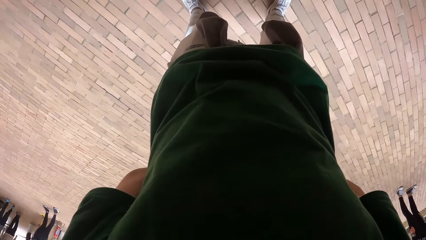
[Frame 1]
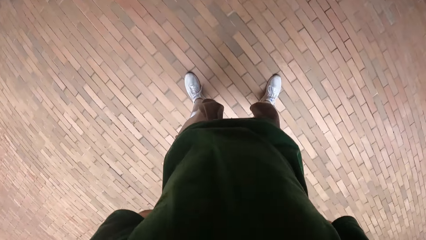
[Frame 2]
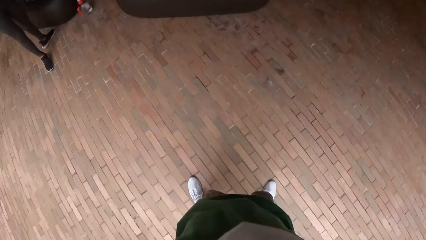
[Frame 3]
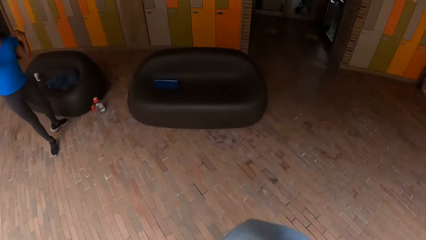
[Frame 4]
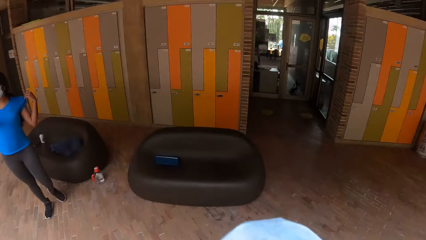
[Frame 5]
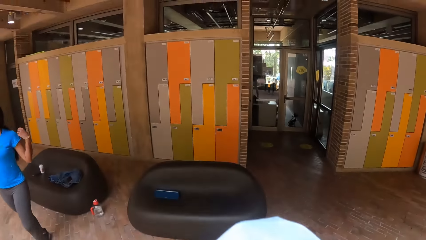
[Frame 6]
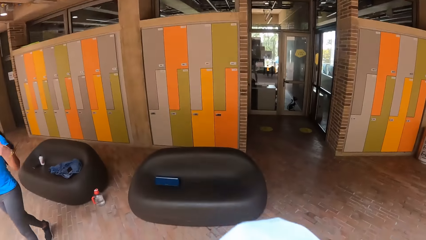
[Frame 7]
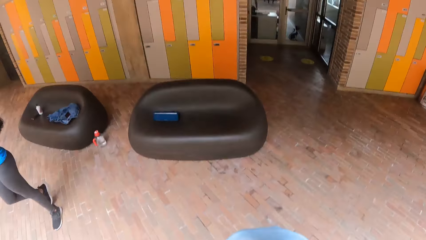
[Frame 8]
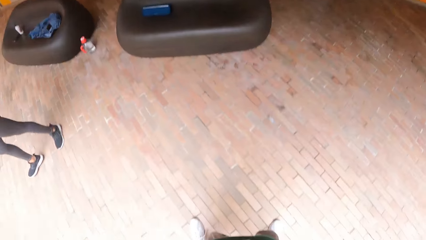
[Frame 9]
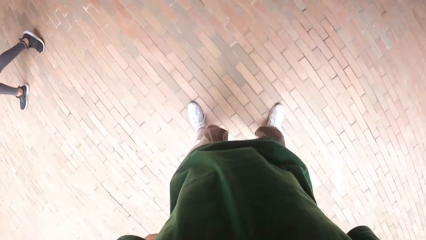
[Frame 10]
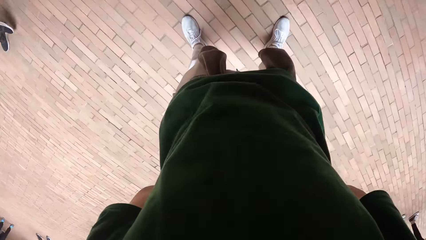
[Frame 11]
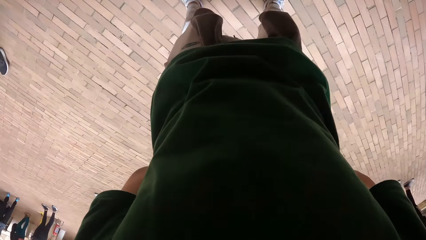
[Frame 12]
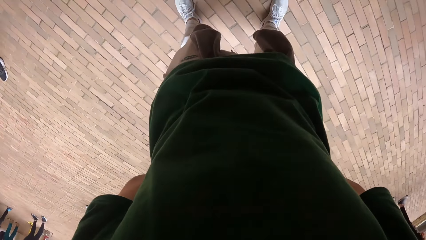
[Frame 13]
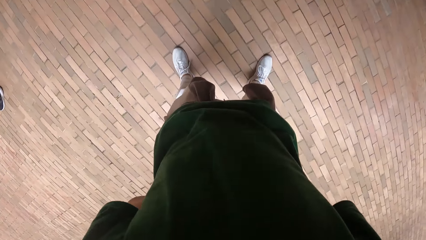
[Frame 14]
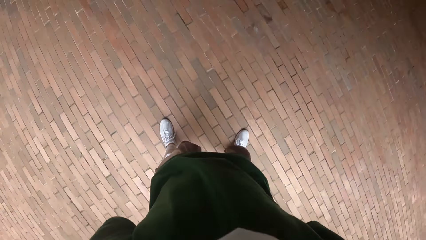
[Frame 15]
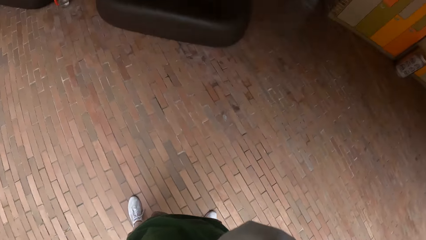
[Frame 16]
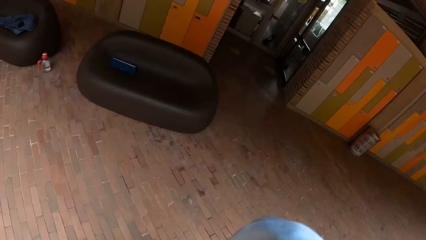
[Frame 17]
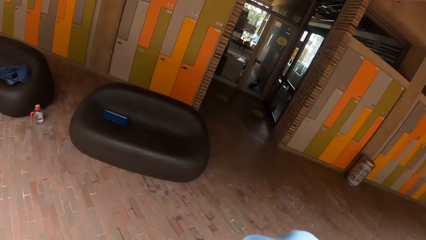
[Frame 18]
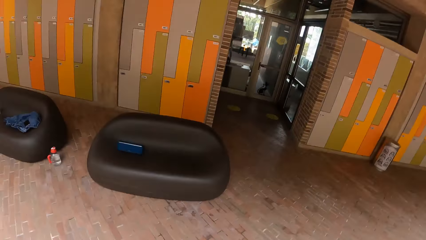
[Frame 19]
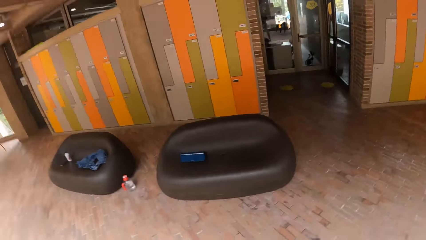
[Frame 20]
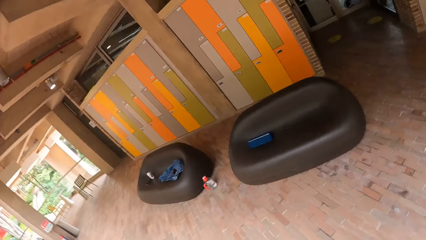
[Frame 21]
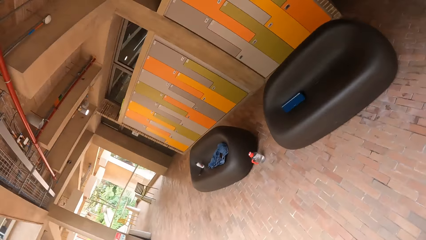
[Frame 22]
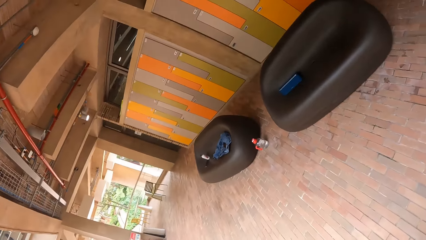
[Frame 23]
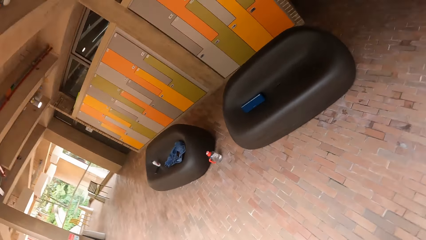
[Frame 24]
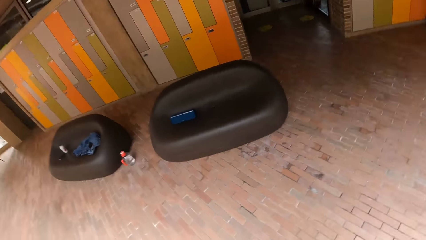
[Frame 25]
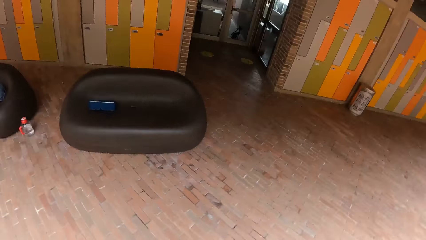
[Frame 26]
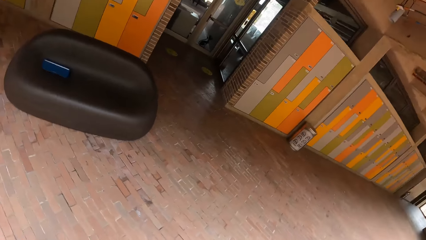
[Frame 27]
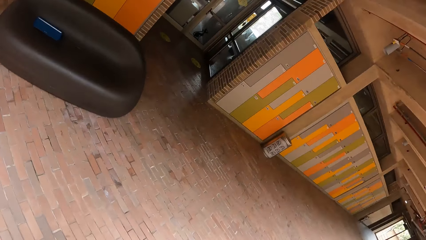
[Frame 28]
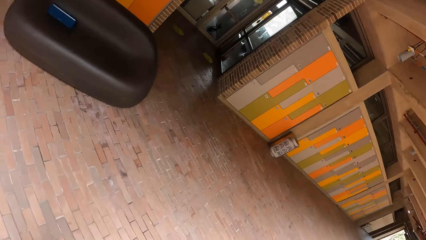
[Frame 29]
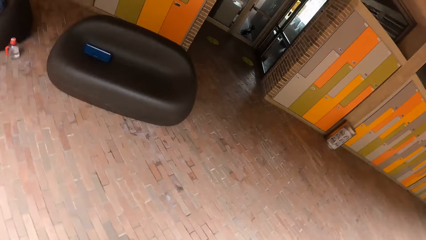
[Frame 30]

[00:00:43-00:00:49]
The camera wearer exercises his body.

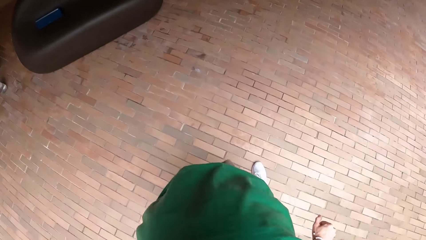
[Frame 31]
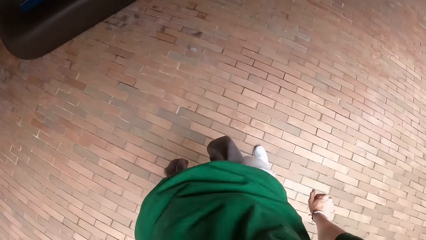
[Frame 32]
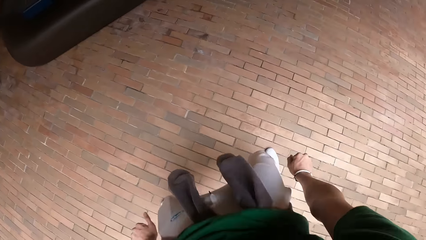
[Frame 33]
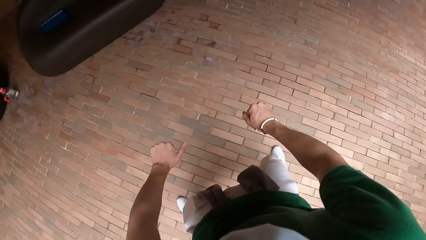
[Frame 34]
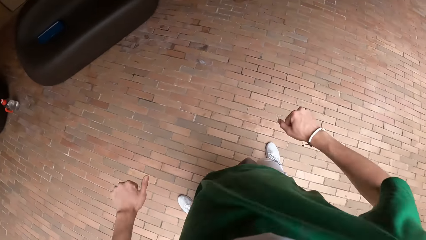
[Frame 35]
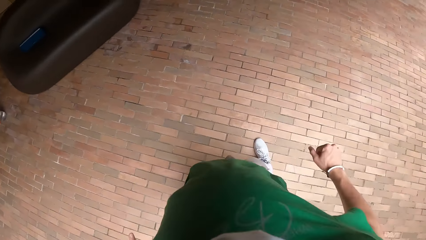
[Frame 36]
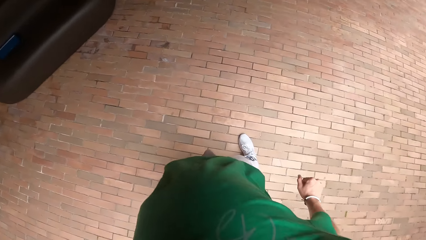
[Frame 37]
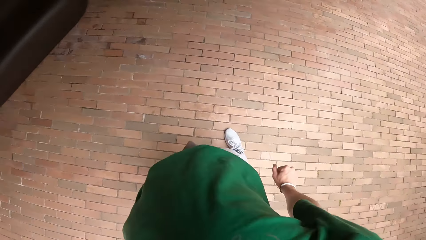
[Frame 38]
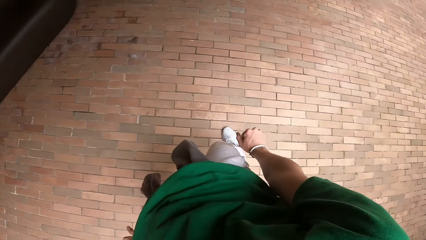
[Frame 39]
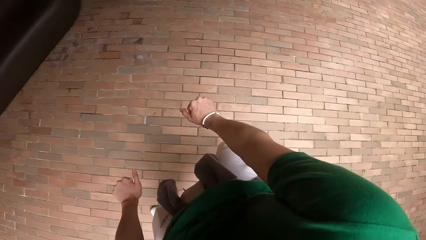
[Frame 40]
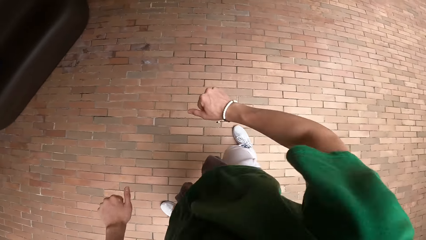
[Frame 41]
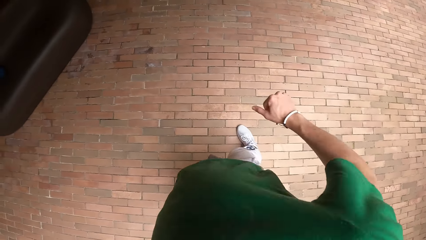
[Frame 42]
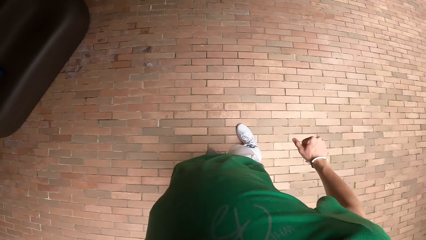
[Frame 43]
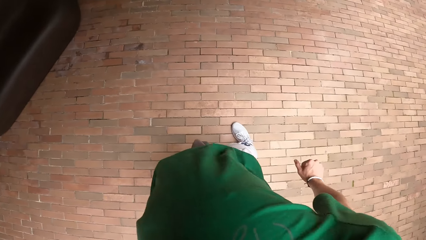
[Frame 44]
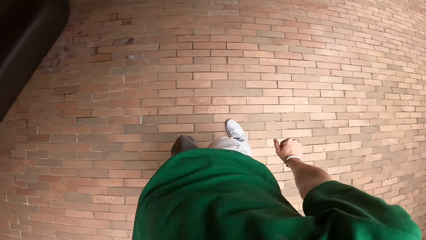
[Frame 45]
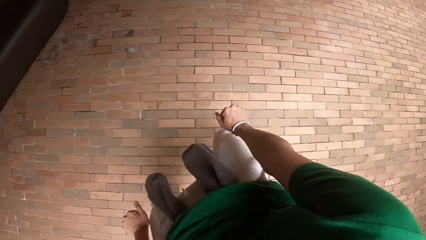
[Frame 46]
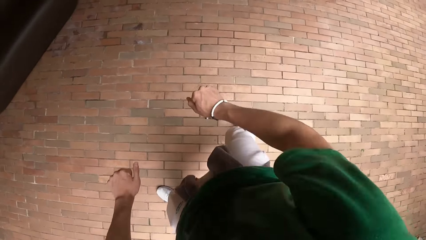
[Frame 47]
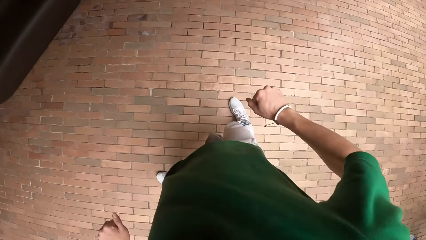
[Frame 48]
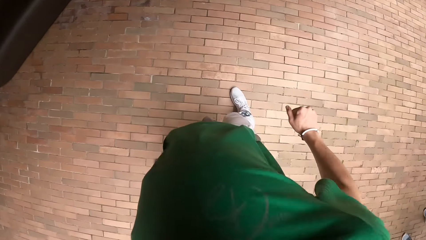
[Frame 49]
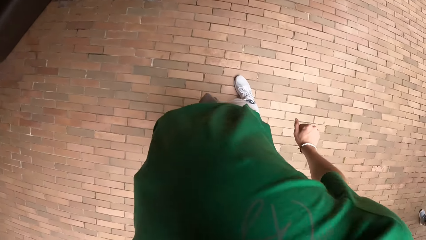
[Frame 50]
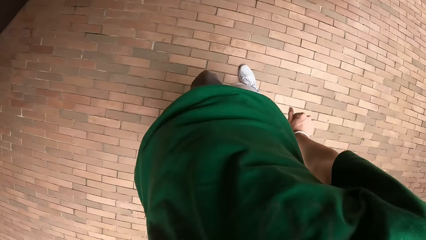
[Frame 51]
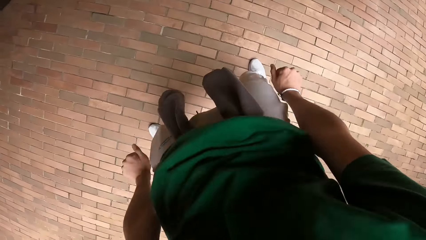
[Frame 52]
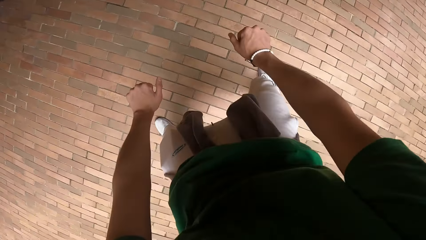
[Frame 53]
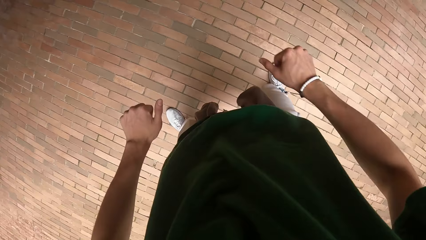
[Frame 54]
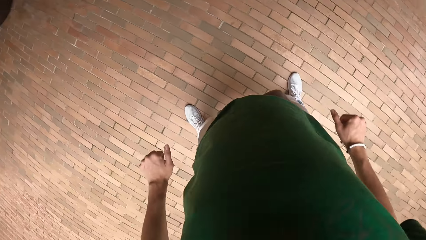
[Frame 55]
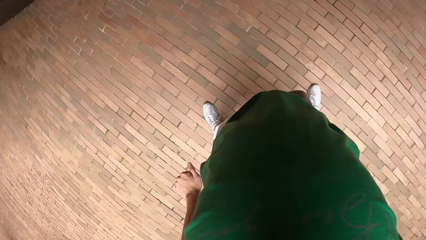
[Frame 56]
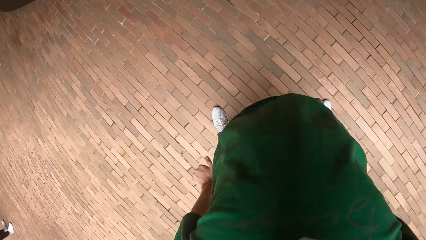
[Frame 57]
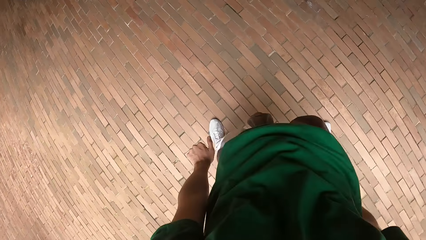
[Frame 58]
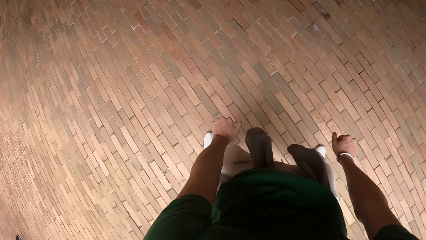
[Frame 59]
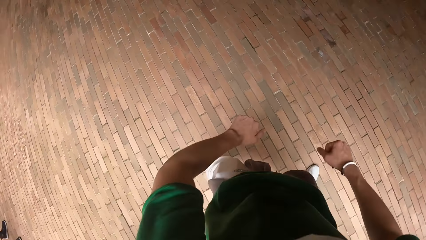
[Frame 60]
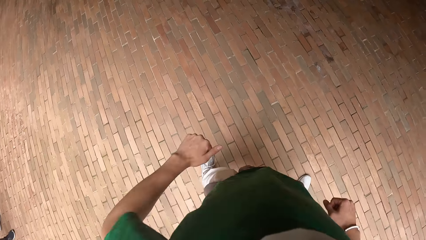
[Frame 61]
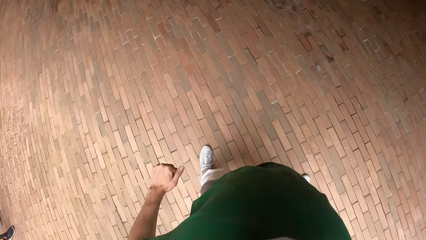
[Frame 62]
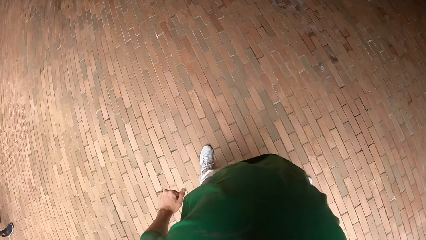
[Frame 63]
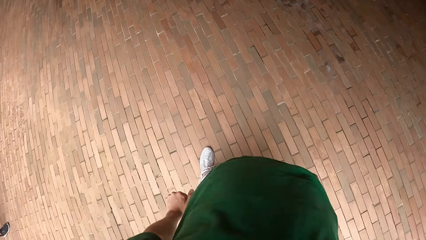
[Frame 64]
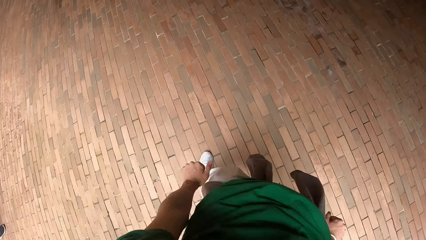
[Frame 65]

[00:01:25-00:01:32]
The camera wearer does a dance routine.
